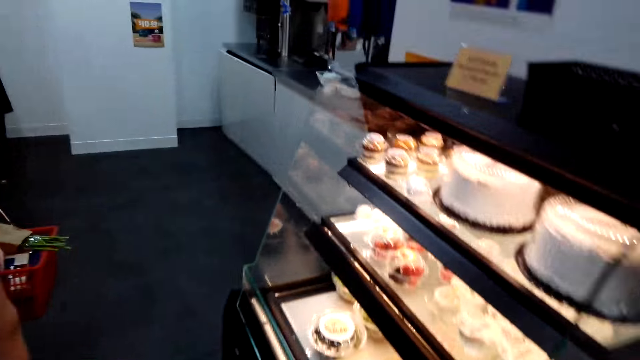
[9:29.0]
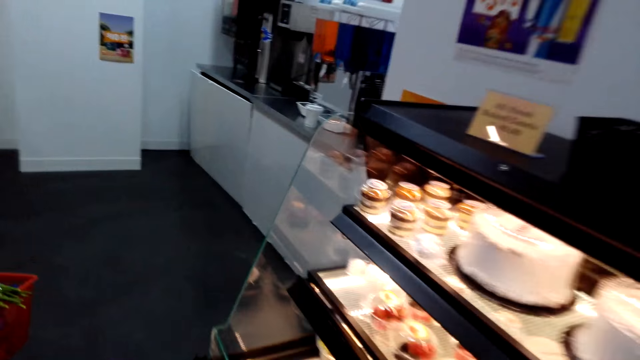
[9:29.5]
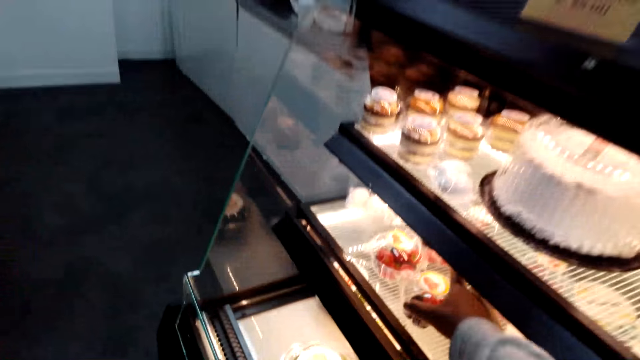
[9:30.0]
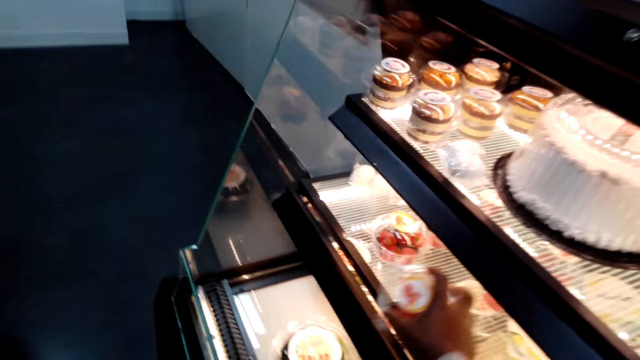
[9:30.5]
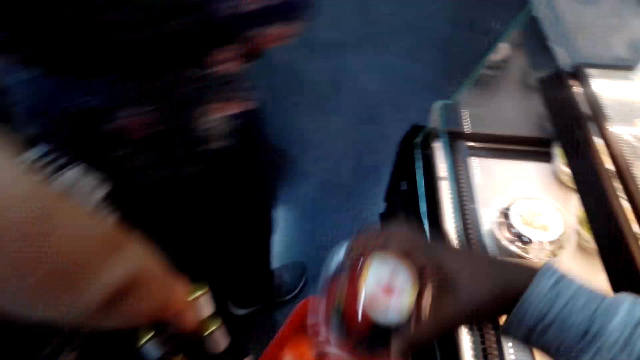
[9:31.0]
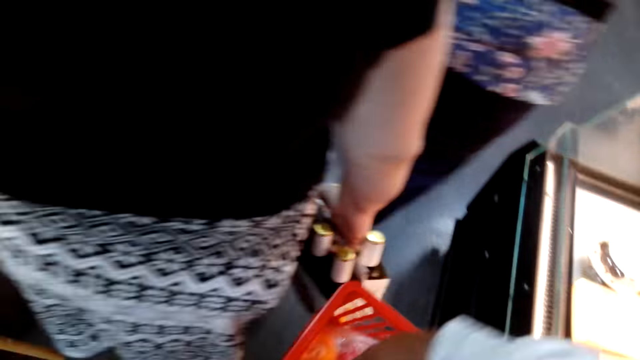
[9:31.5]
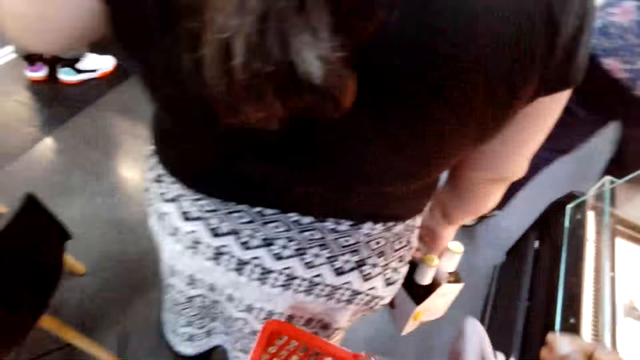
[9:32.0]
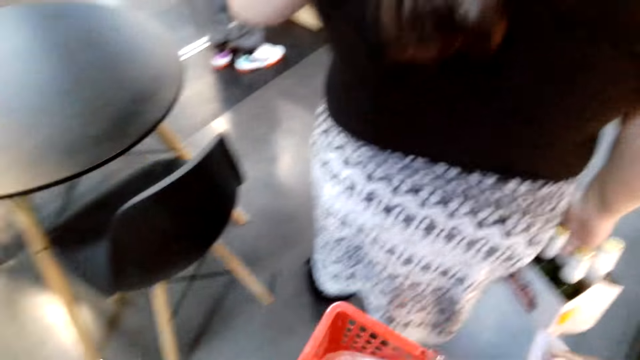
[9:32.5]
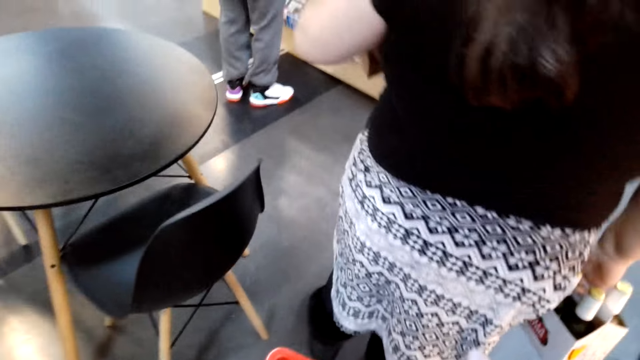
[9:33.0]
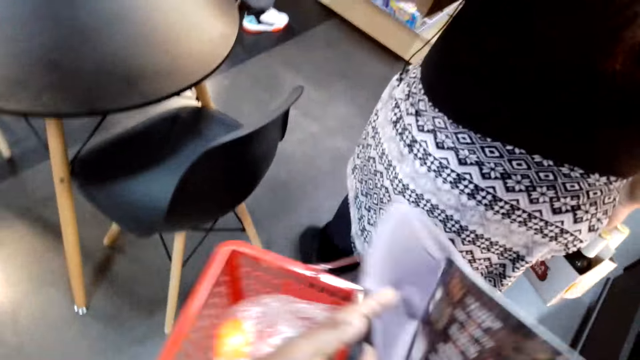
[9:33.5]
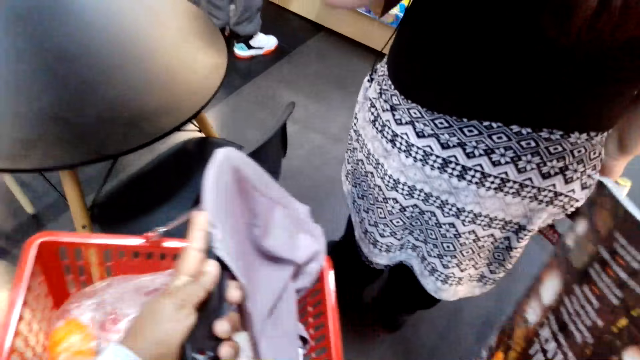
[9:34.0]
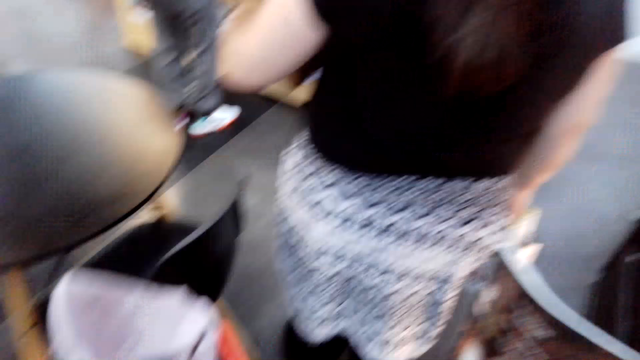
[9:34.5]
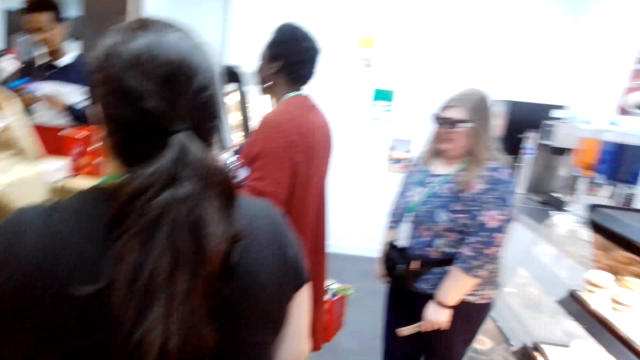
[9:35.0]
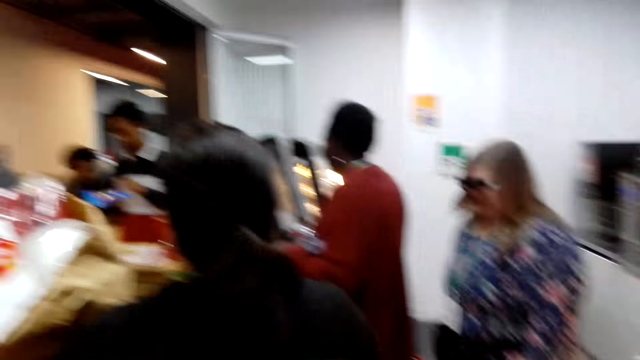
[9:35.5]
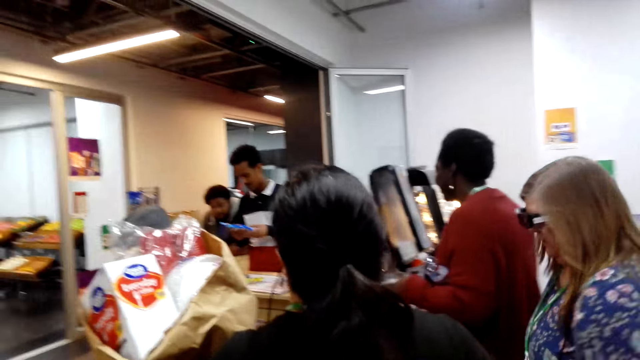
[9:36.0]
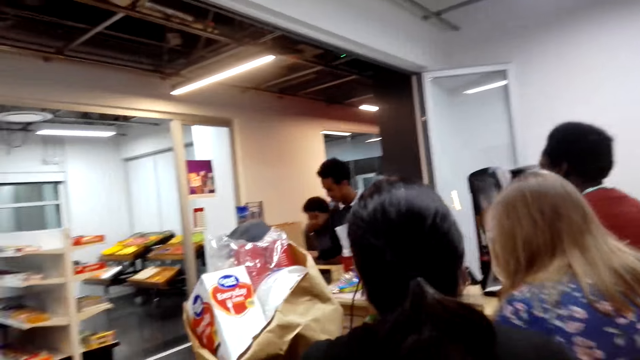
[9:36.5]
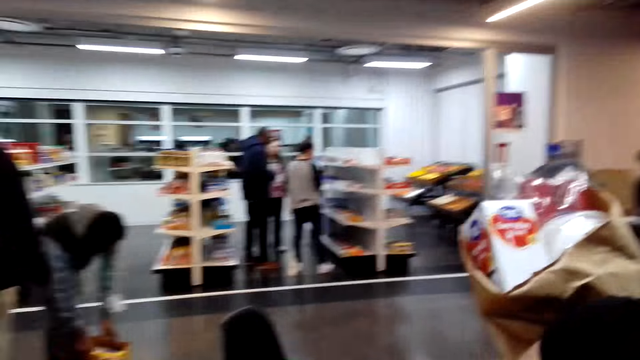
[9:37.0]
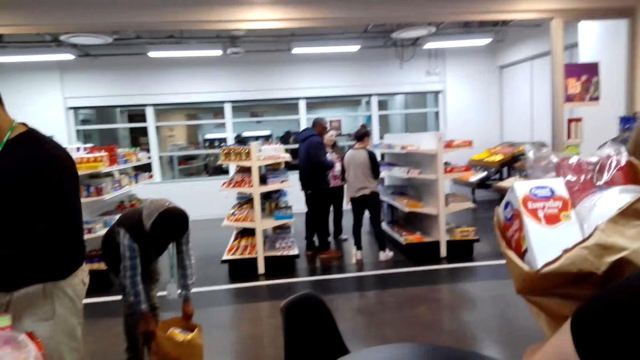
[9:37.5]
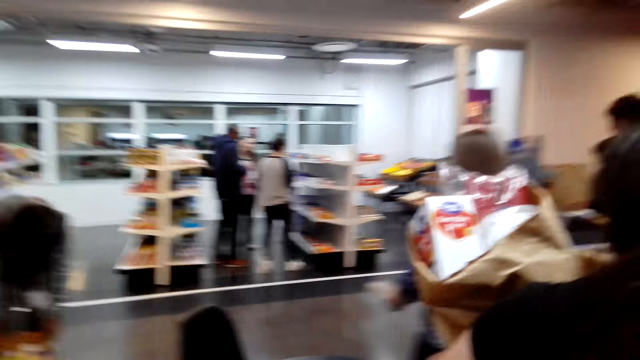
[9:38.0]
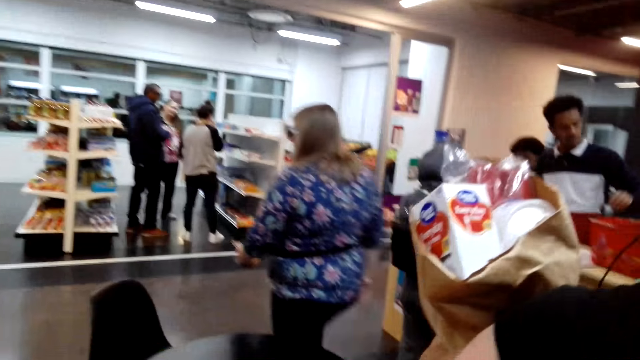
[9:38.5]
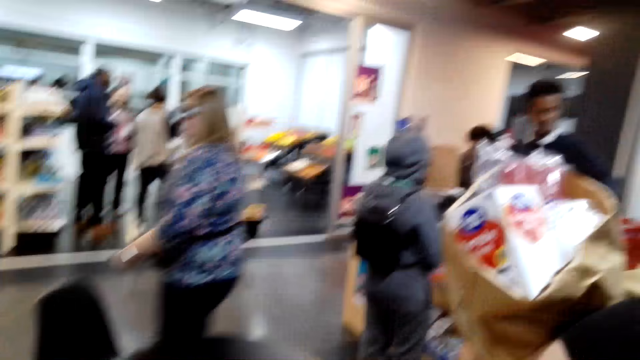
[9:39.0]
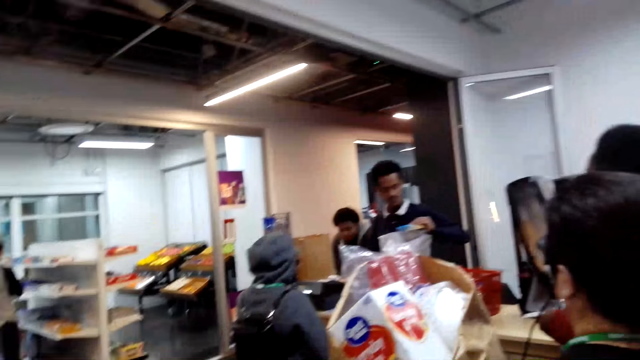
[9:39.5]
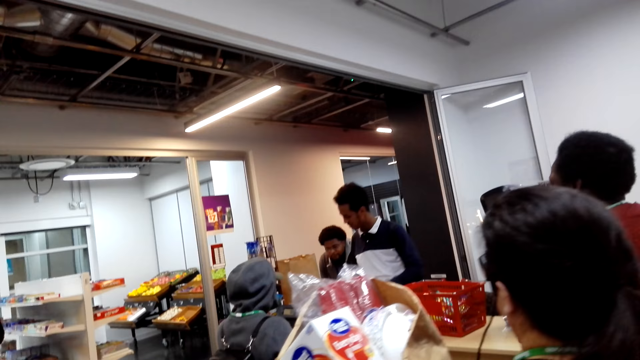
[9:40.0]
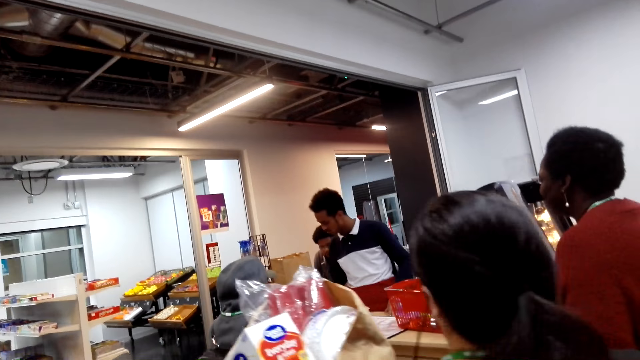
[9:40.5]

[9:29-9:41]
The camera wearer picks a packet cake on a display shelf. They put the cake in the supermarket basket. They adjust the basket and the magazine. They look around the supermarket.

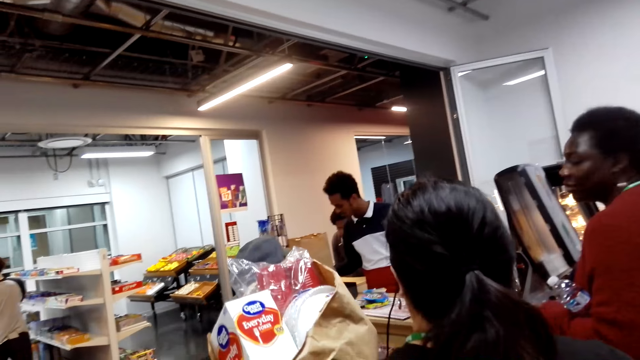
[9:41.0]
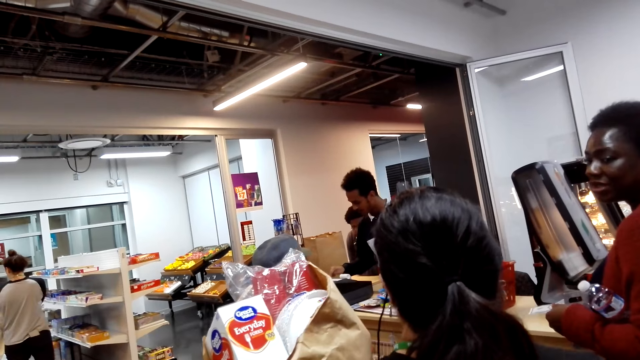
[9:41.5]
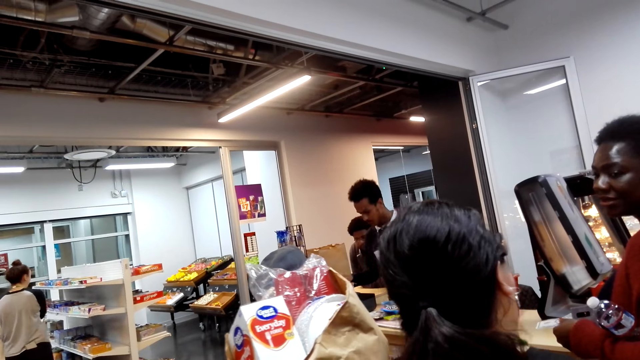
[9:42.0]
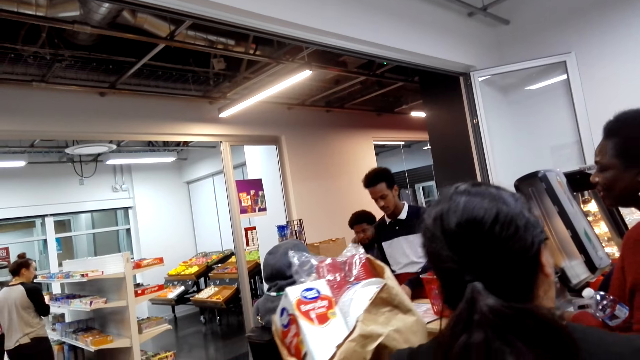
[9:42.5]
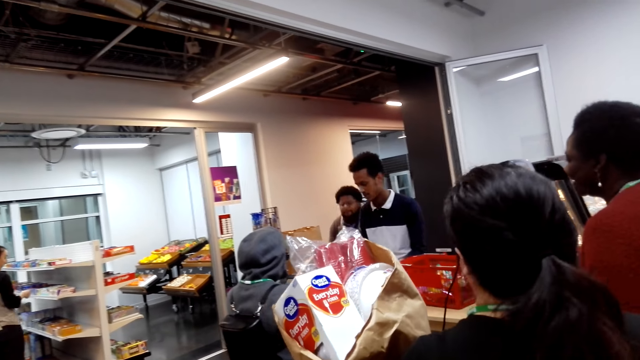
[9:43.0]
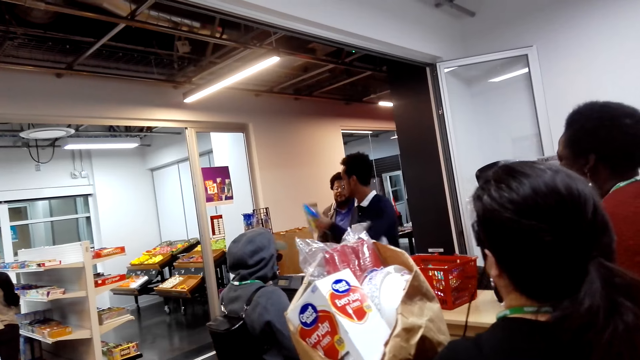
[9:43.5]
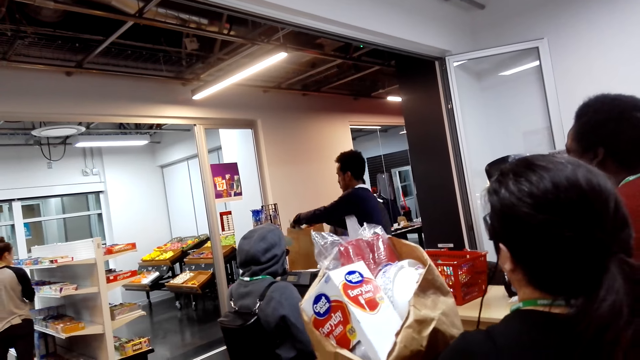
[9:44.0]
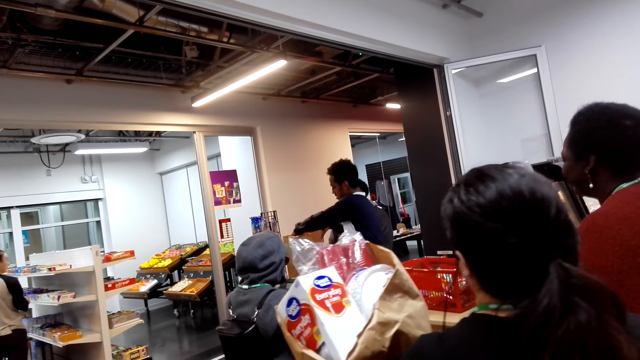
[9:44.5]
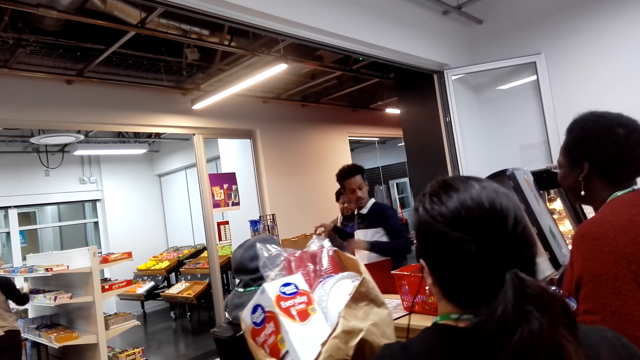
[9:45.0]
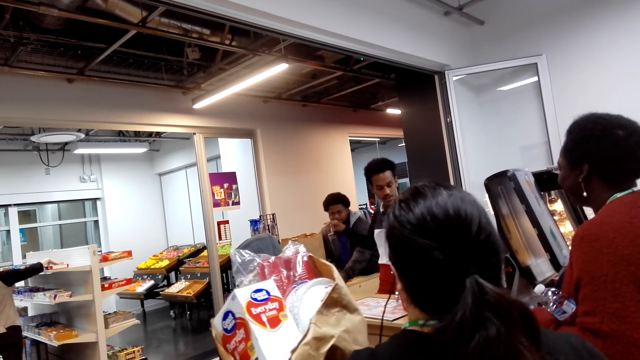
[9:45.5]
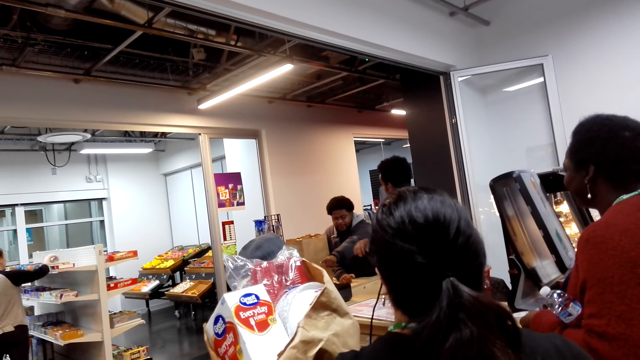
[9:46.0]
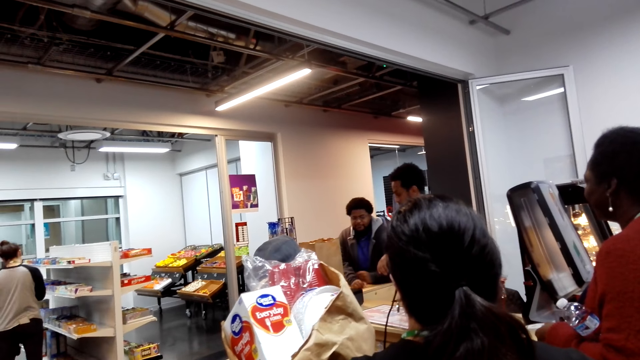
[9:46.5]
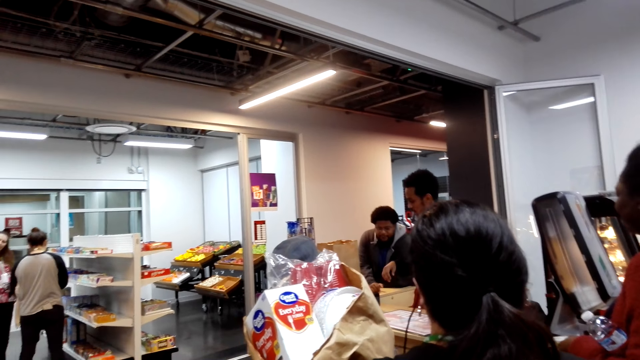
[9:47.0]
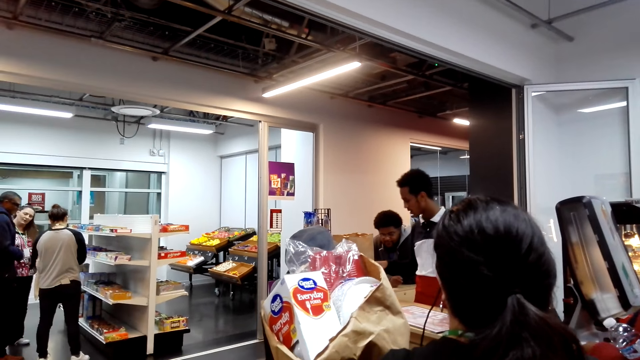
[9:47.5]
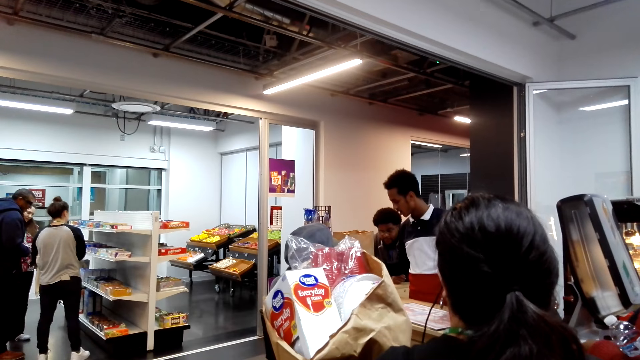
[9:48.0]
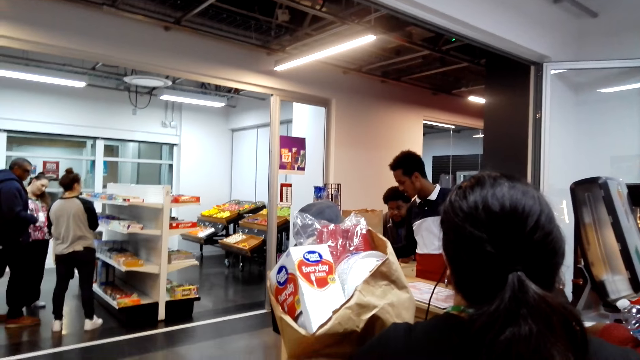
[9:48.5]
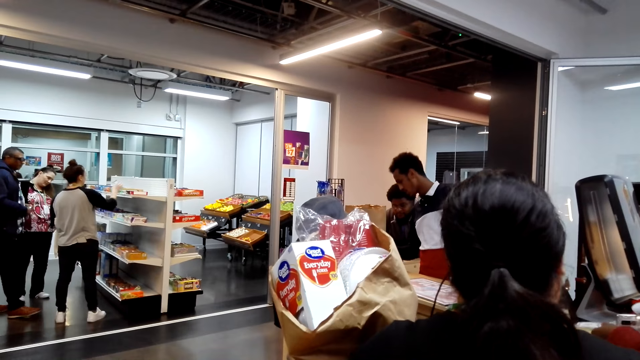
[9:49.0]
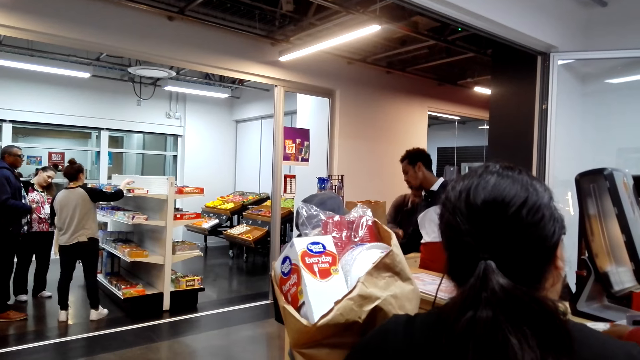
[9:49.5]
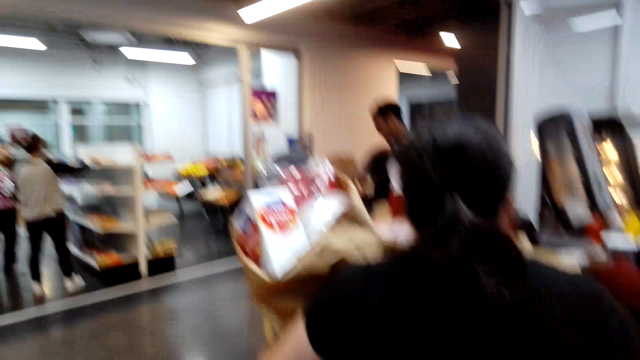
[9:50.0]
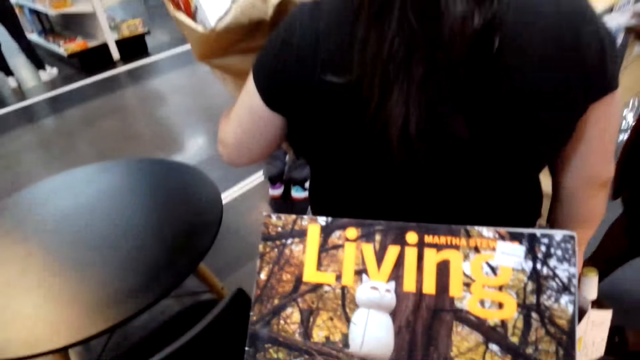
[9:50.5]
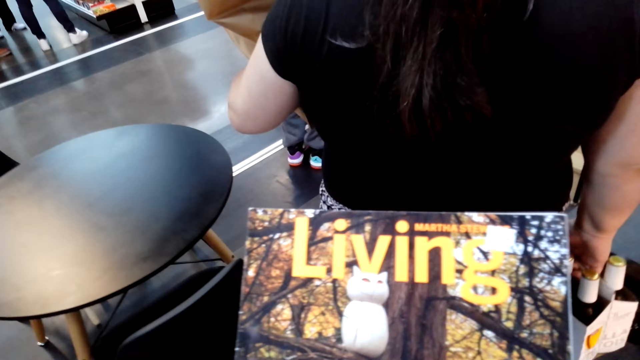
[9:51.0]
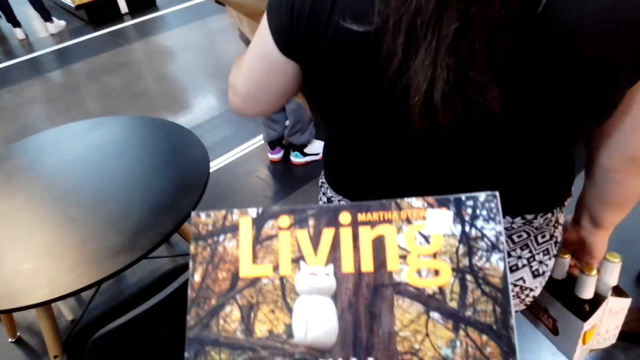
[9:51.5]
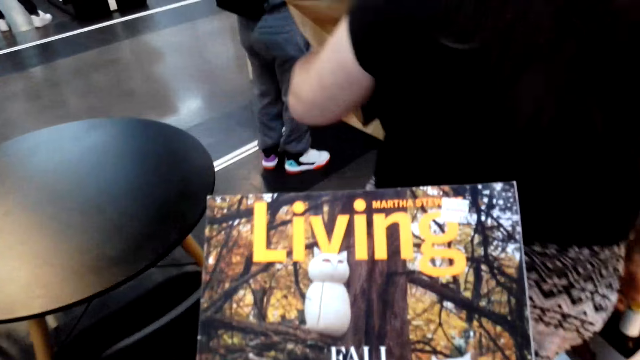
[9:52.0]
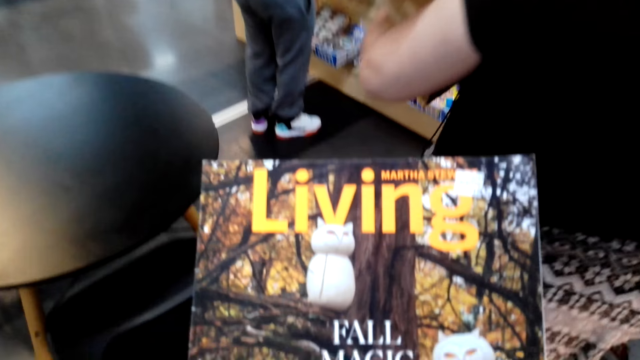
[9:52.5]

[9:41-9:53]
The camera wearer views the magazine. They hold the magazine.
